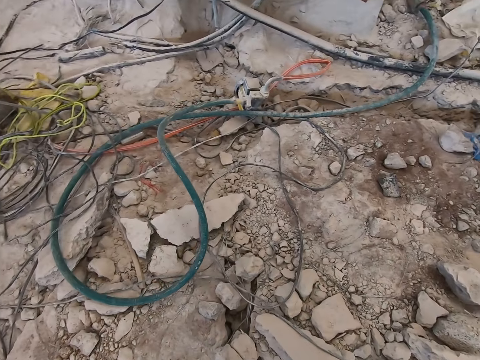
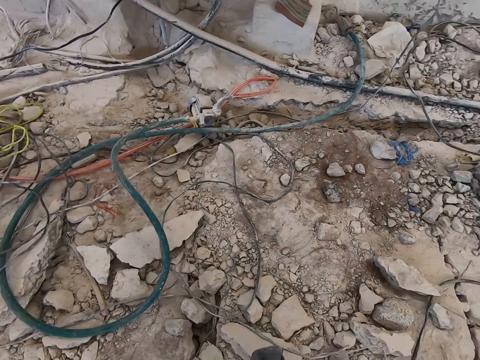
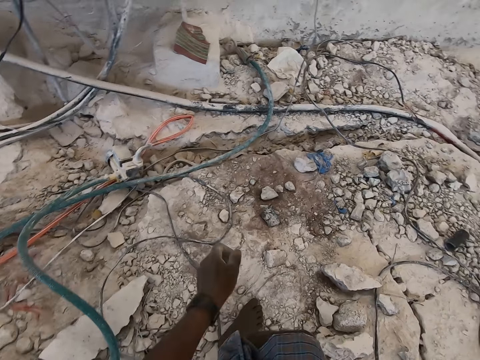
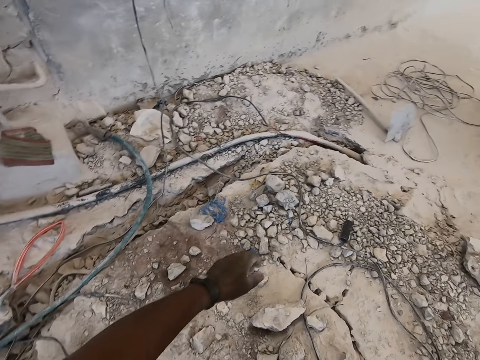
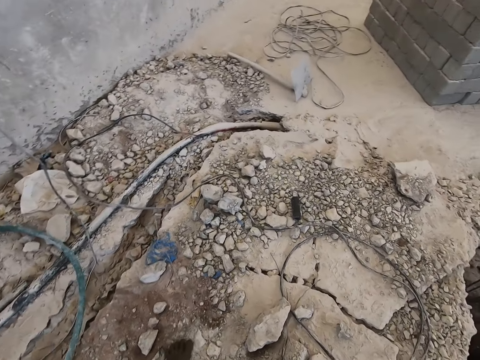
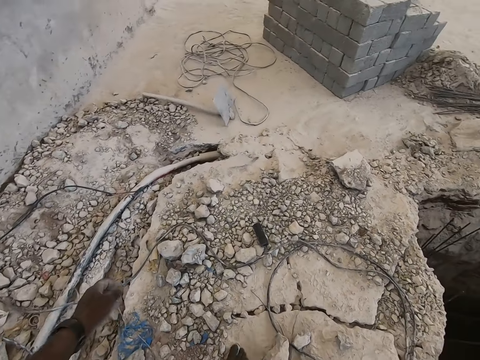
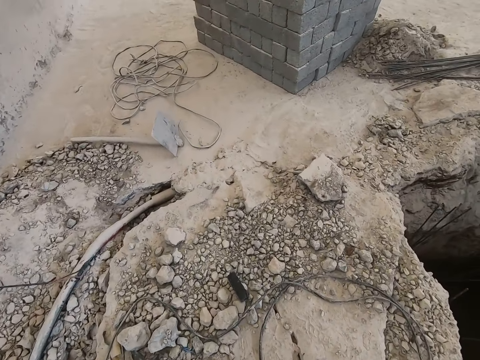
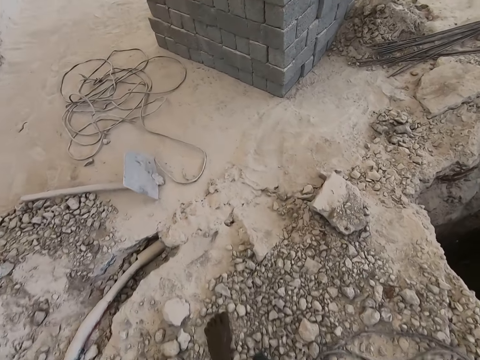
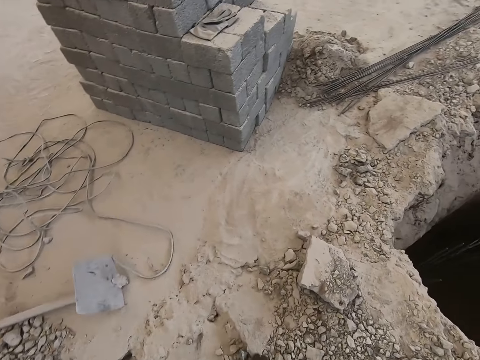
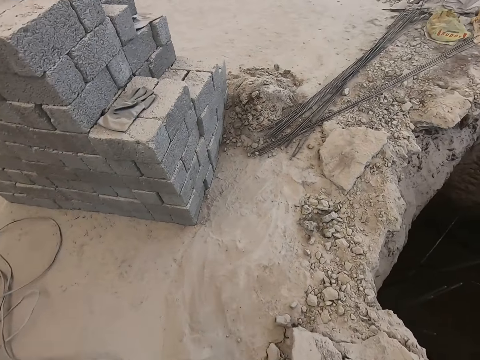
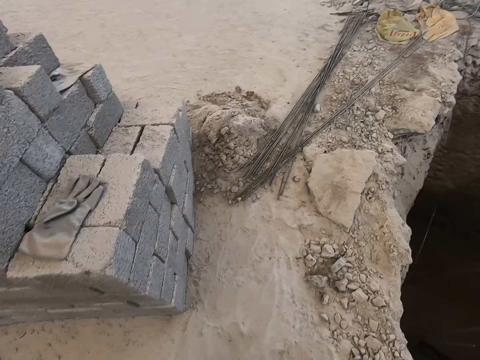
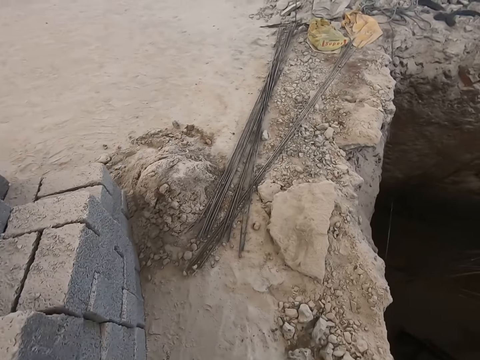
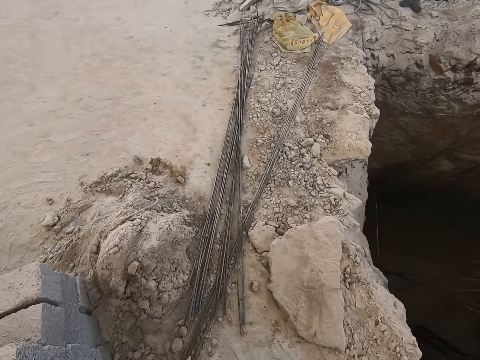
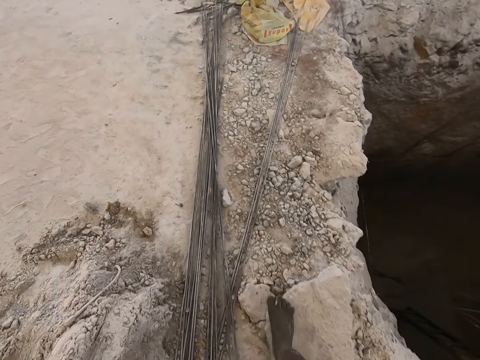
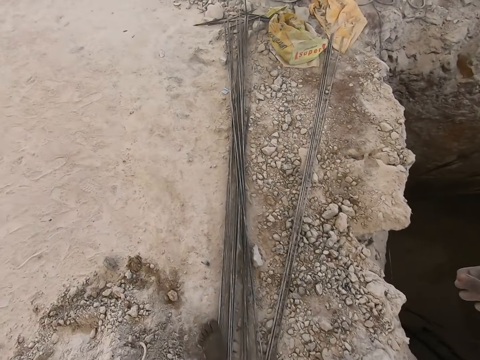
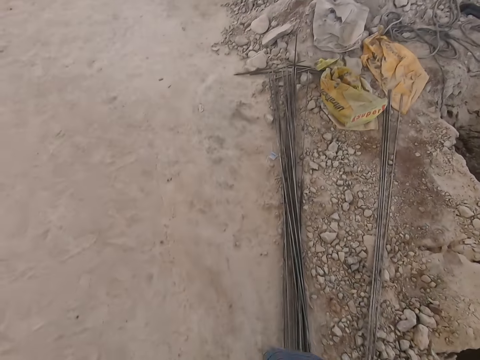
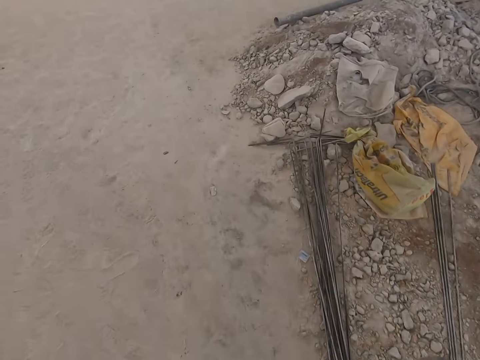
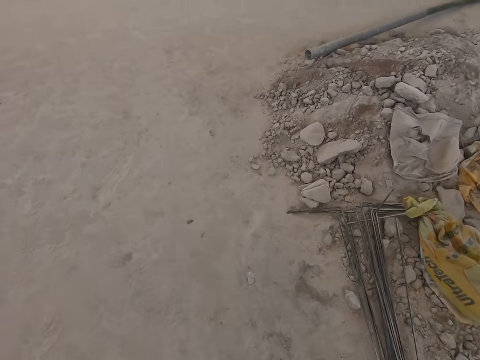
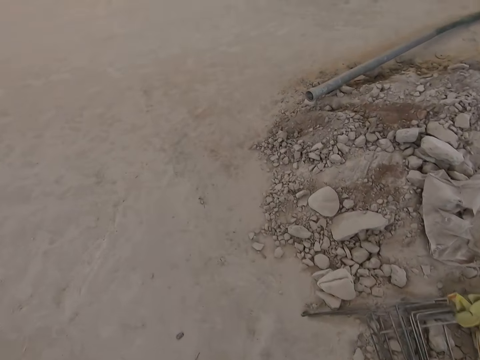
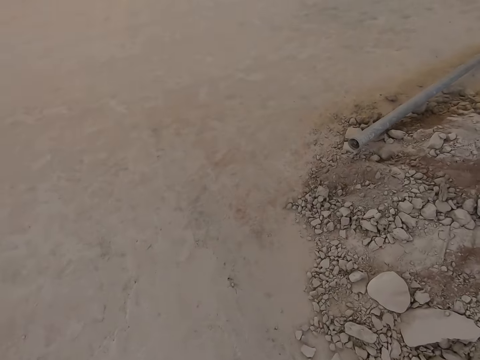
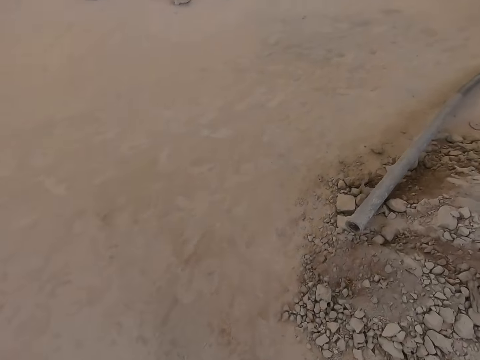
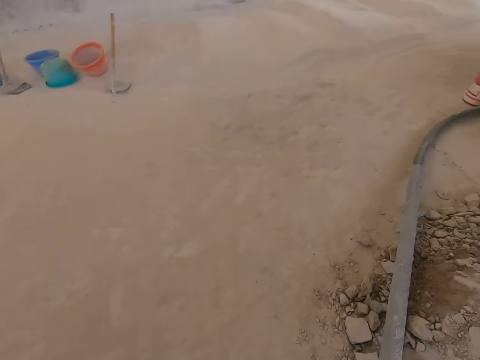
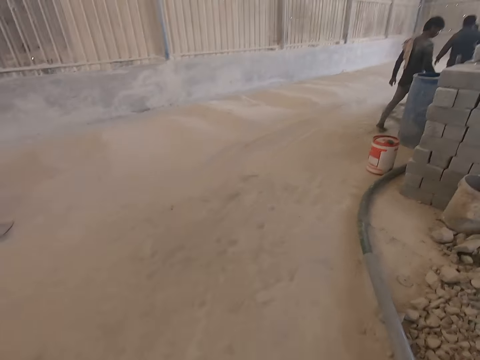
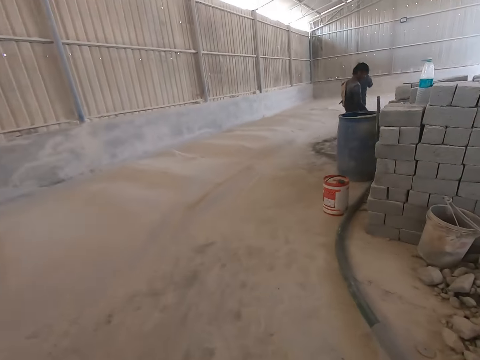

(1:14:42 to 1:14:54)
The camera wearer walks.

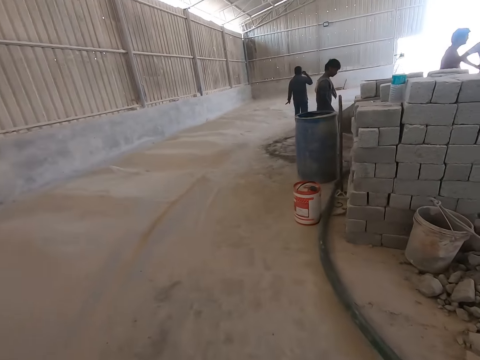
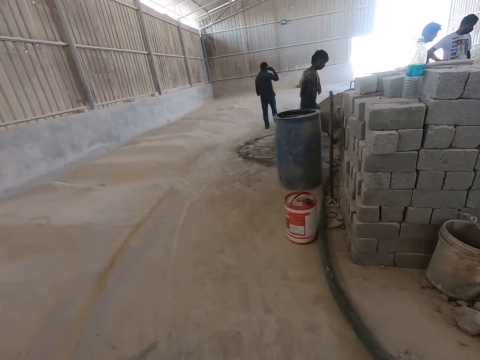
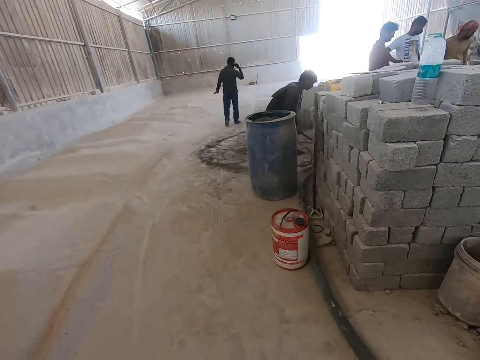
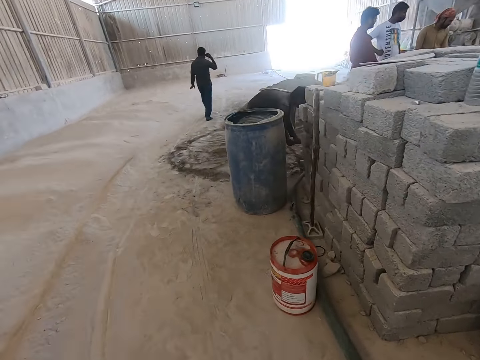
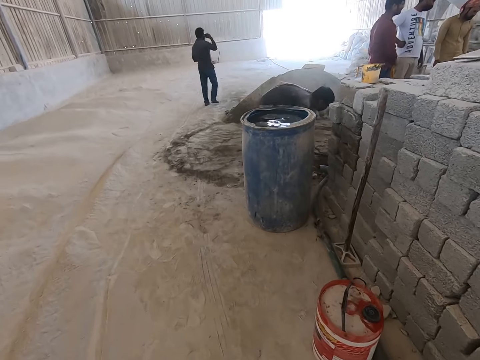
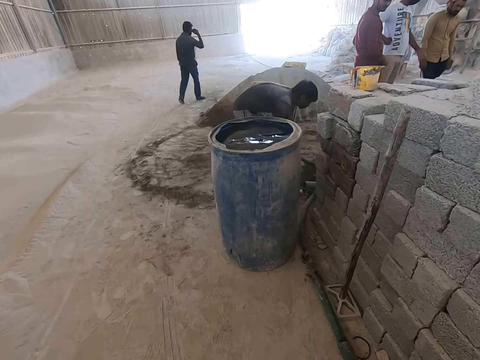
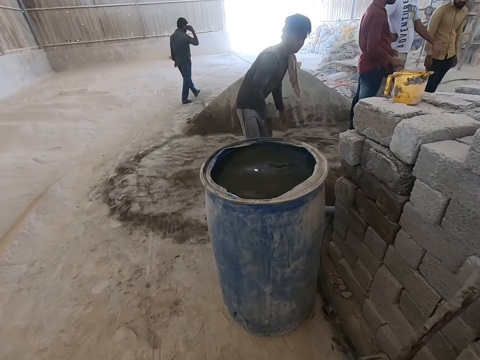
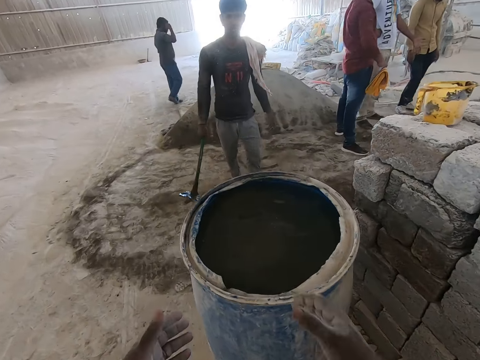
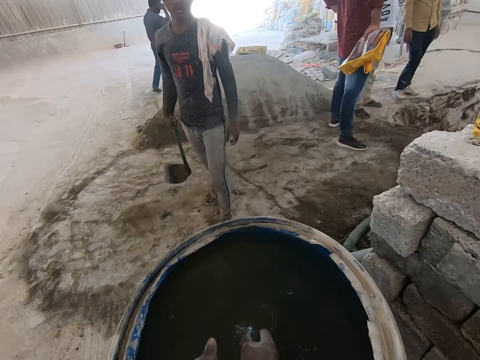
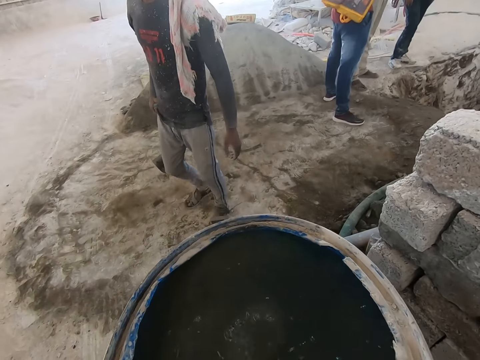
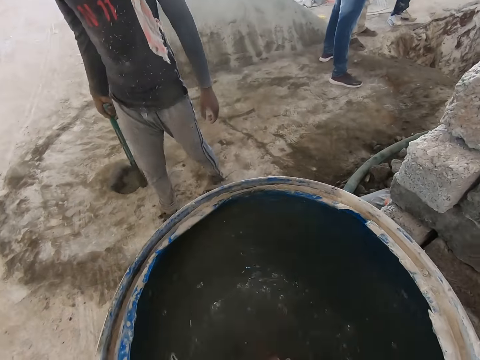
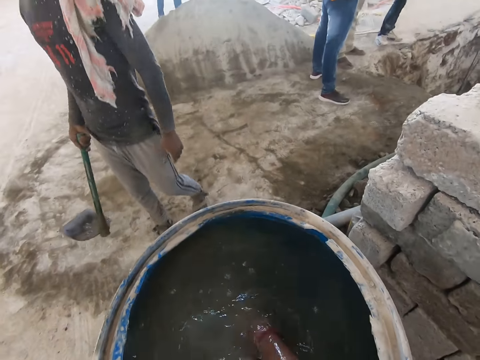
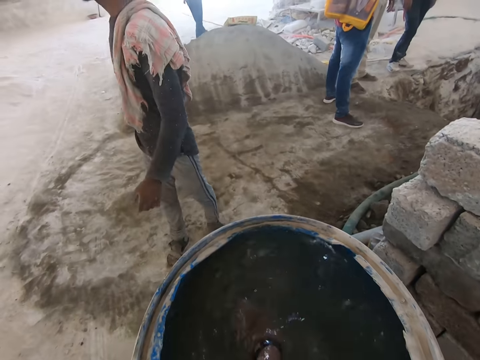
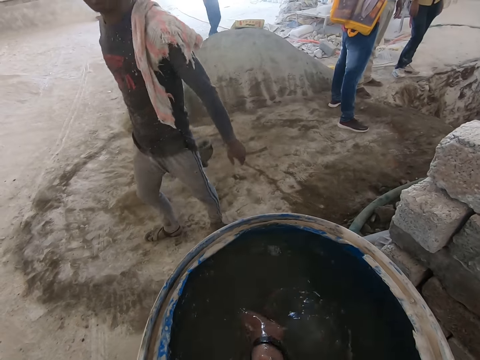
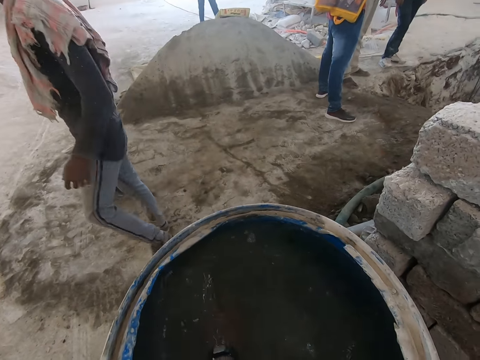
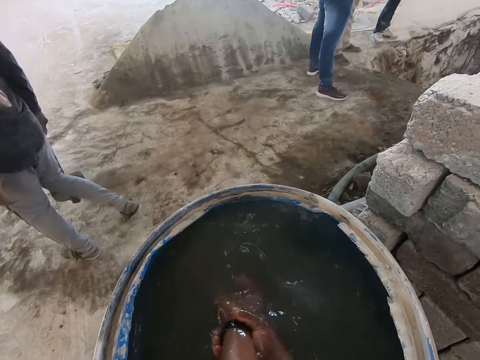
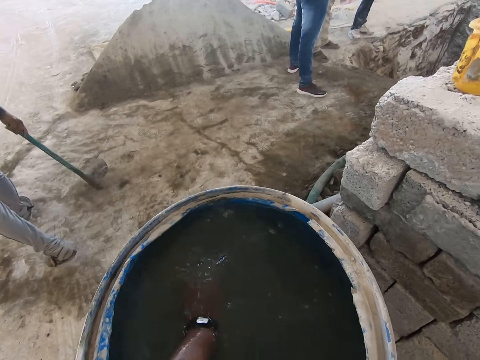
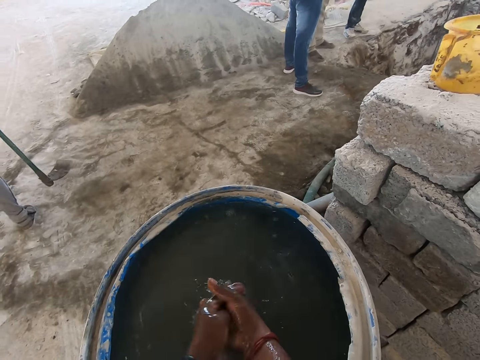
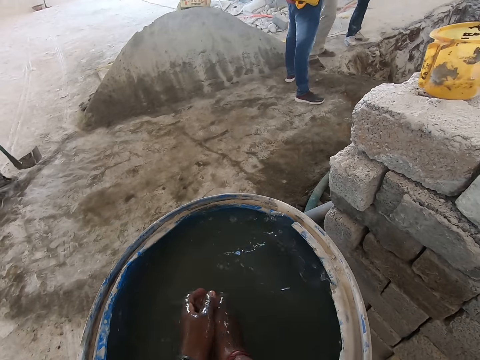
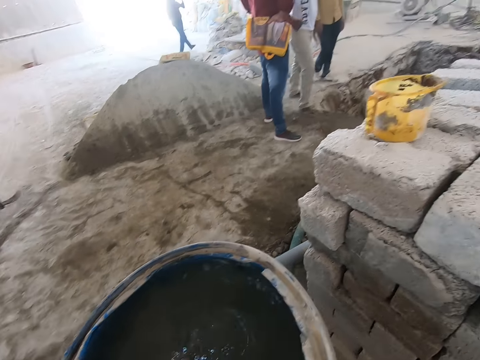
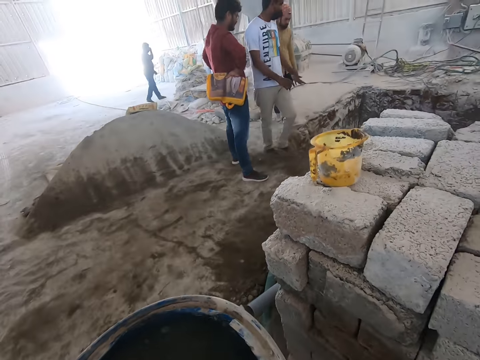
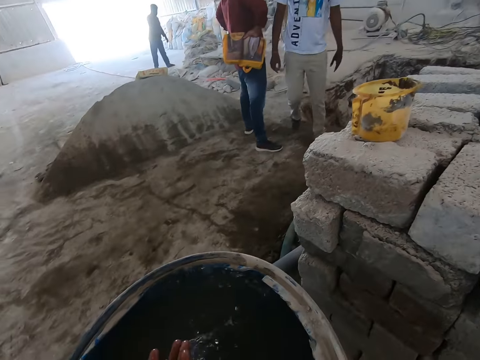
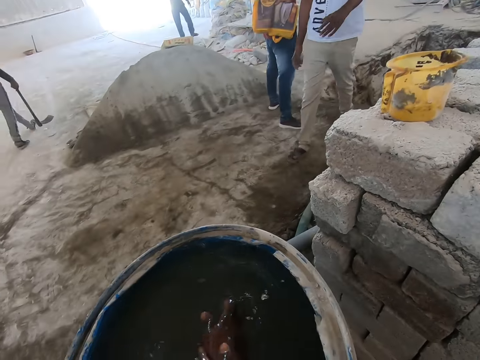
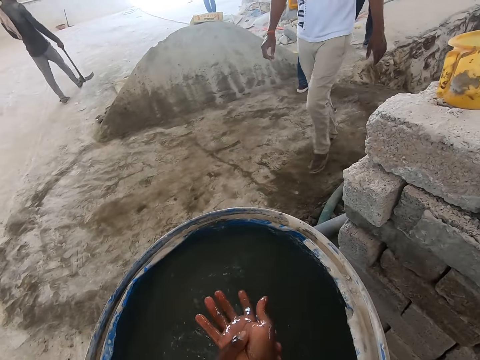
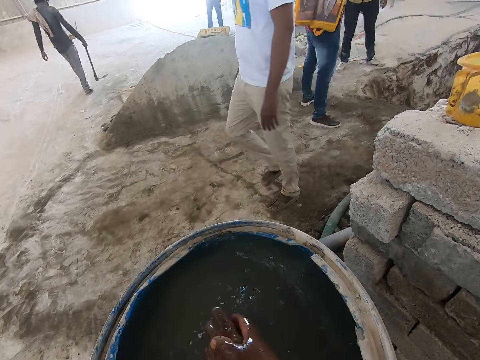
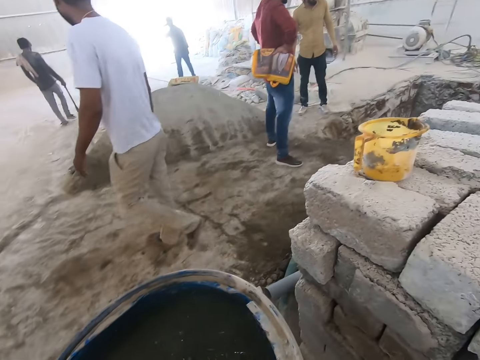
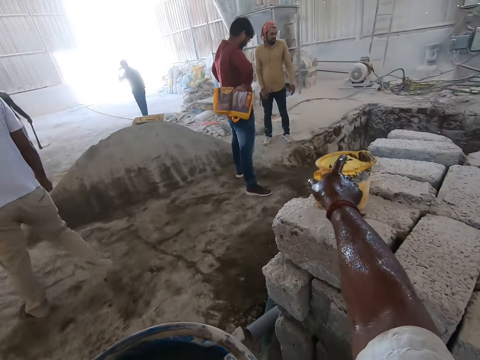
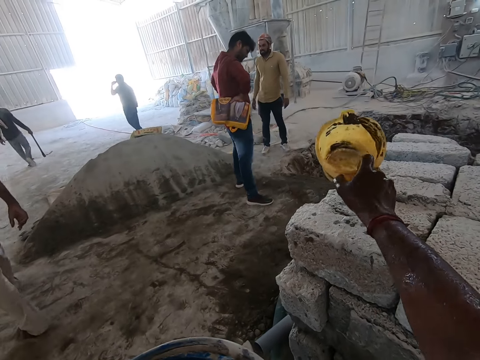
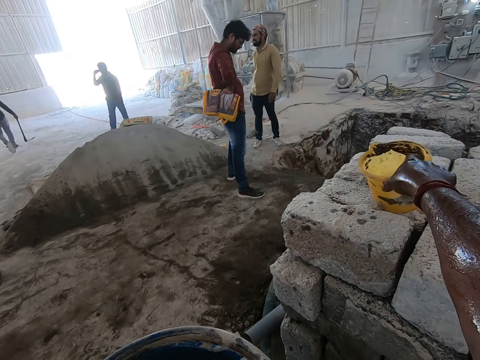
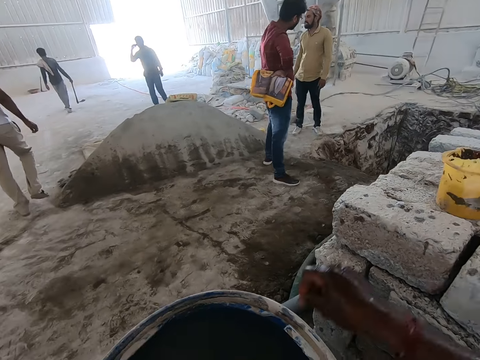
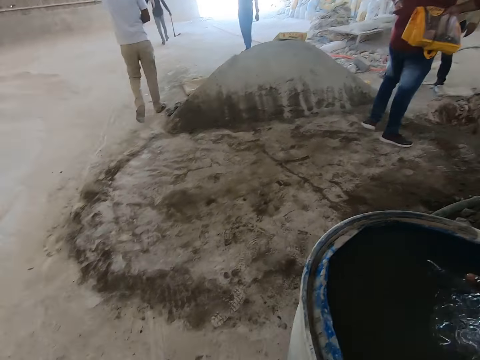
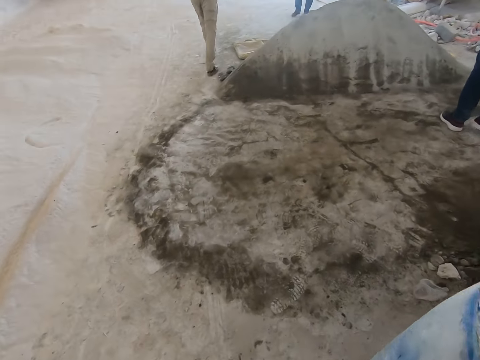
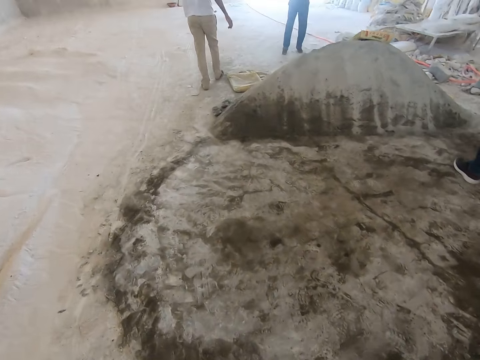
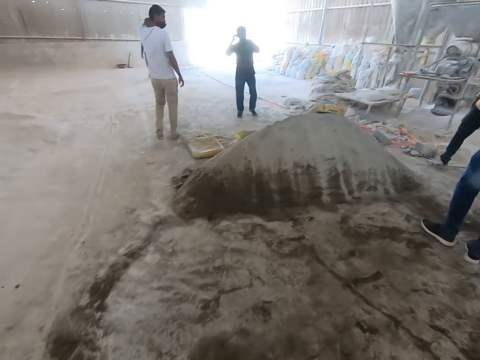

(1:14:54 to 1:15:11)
The camera wearer speaks to a person. He walks. He dips hands in the drum. He washes both hands in the drum of water. He picks a pail on a block with his right hand. He drops the pail on the block with his right hand. He washes hands in the drum.
